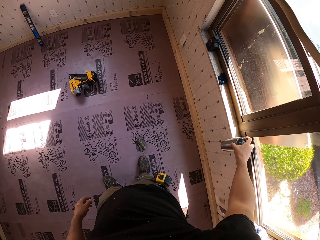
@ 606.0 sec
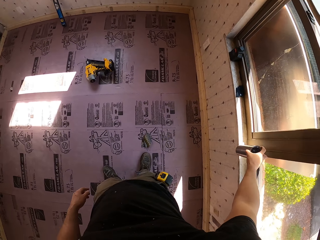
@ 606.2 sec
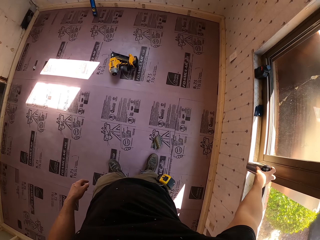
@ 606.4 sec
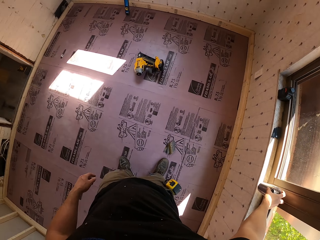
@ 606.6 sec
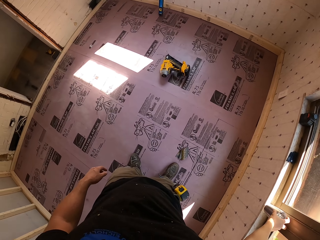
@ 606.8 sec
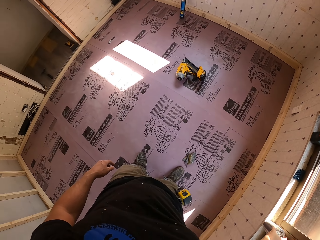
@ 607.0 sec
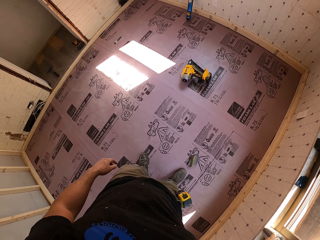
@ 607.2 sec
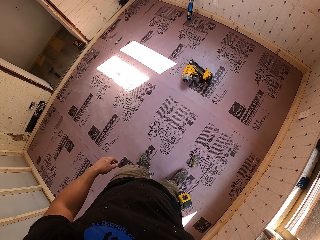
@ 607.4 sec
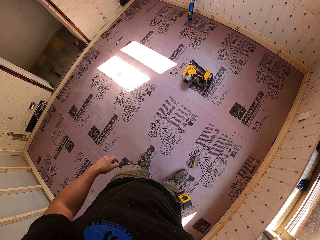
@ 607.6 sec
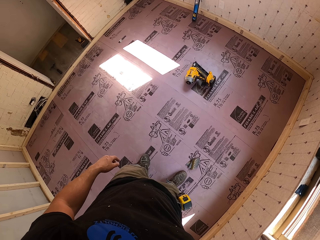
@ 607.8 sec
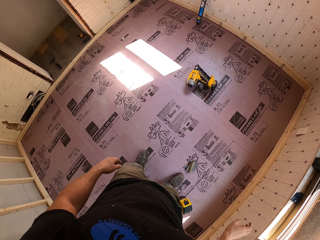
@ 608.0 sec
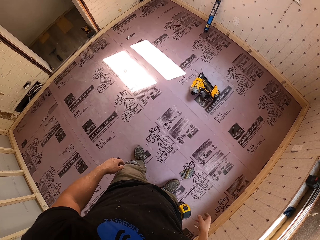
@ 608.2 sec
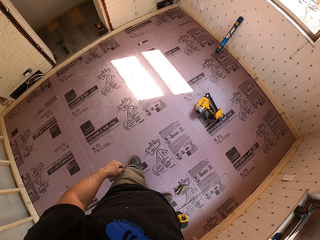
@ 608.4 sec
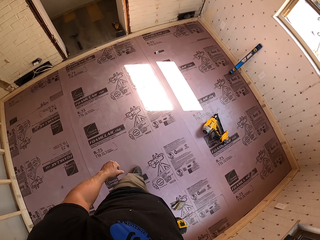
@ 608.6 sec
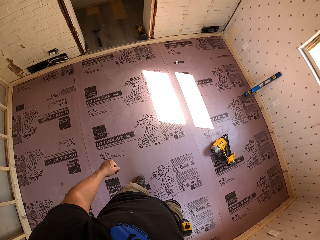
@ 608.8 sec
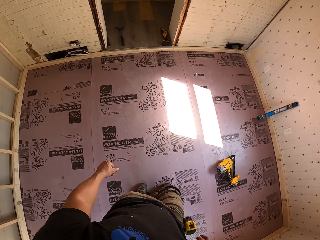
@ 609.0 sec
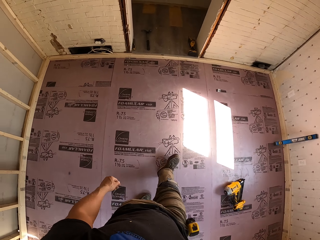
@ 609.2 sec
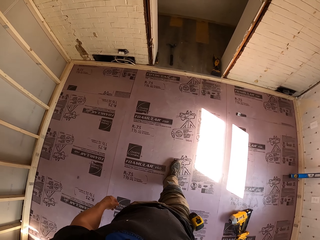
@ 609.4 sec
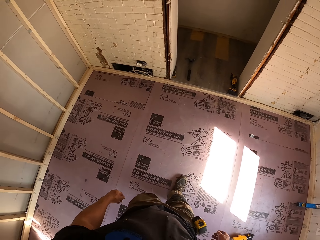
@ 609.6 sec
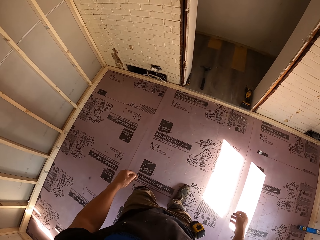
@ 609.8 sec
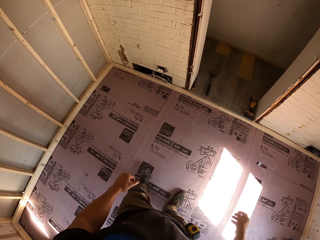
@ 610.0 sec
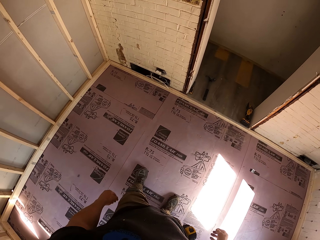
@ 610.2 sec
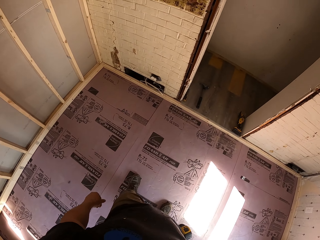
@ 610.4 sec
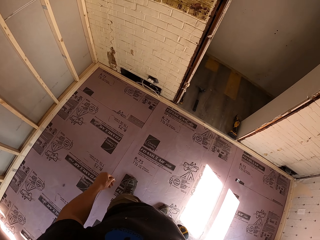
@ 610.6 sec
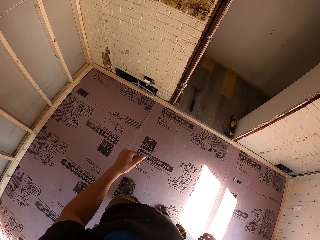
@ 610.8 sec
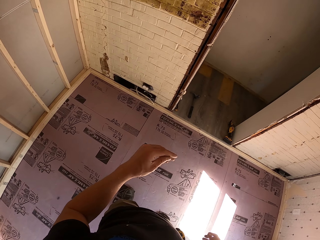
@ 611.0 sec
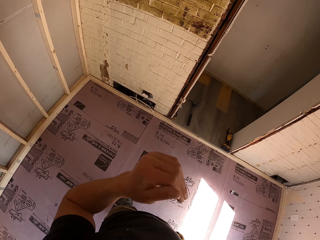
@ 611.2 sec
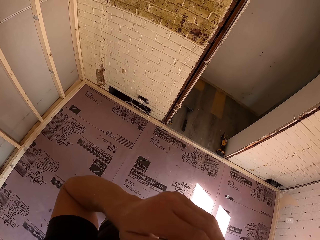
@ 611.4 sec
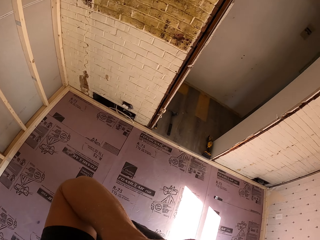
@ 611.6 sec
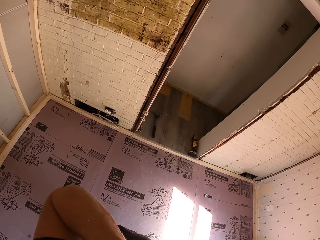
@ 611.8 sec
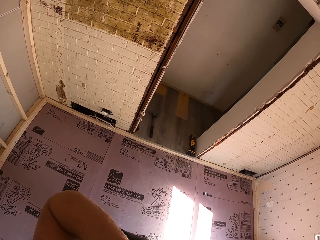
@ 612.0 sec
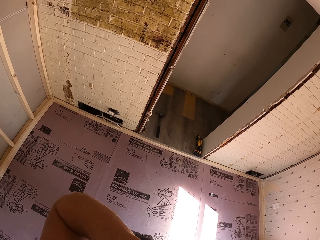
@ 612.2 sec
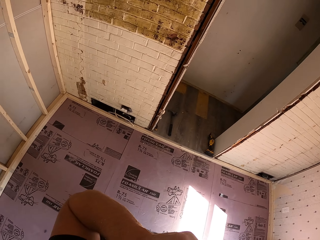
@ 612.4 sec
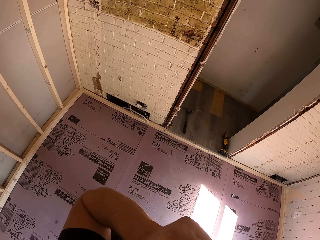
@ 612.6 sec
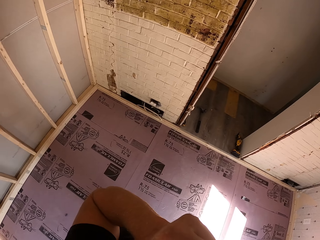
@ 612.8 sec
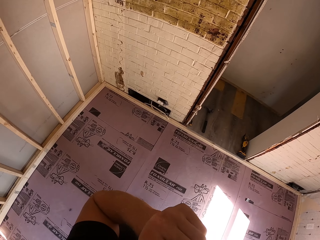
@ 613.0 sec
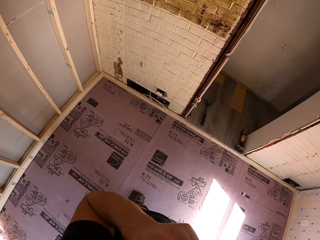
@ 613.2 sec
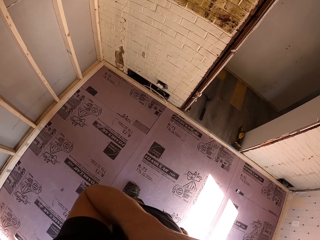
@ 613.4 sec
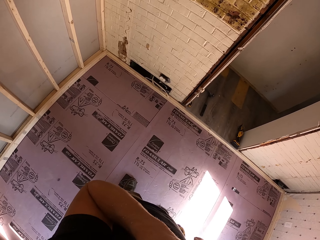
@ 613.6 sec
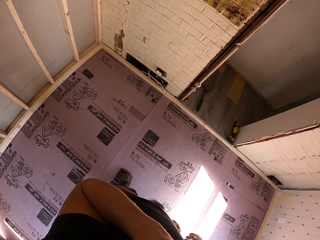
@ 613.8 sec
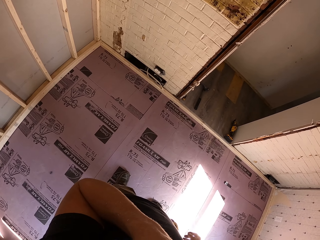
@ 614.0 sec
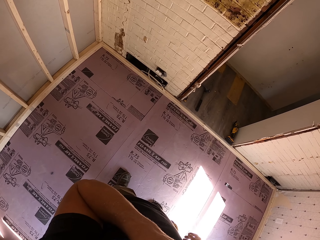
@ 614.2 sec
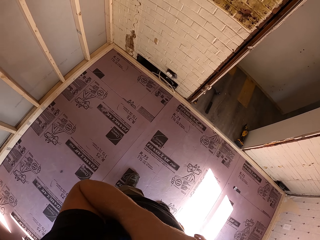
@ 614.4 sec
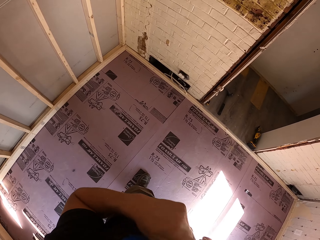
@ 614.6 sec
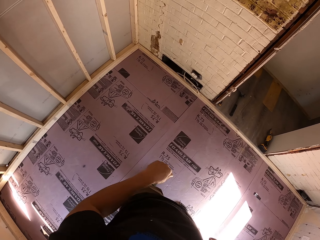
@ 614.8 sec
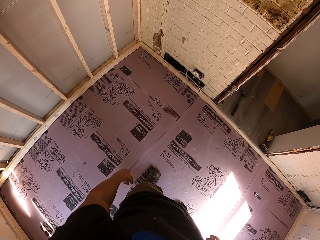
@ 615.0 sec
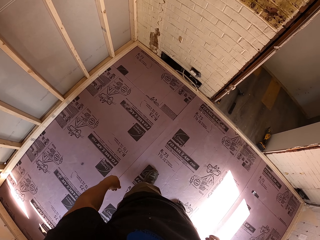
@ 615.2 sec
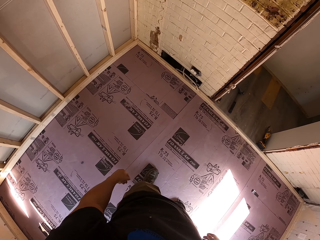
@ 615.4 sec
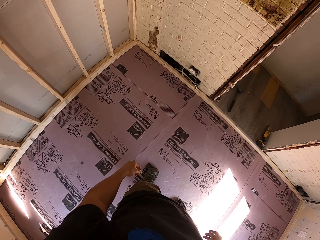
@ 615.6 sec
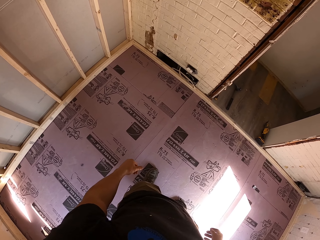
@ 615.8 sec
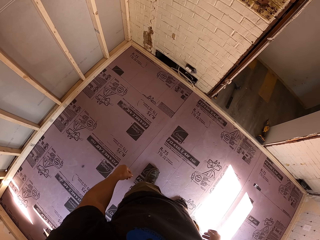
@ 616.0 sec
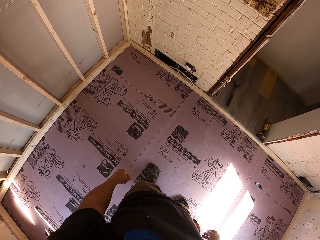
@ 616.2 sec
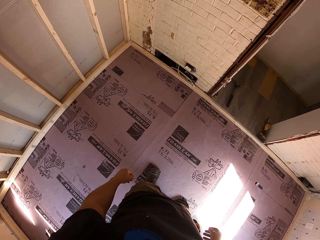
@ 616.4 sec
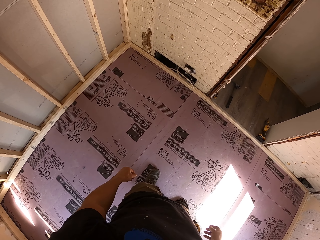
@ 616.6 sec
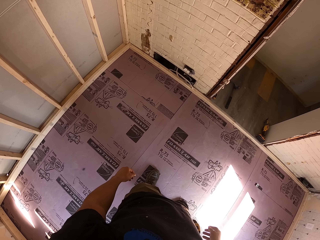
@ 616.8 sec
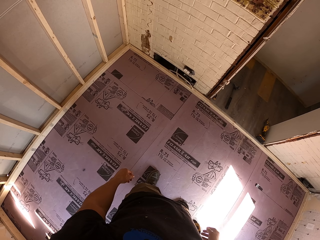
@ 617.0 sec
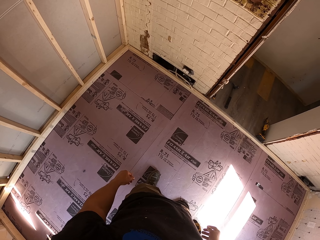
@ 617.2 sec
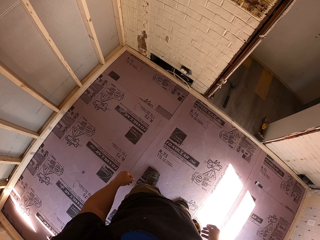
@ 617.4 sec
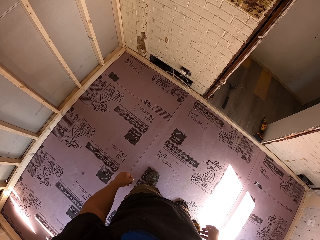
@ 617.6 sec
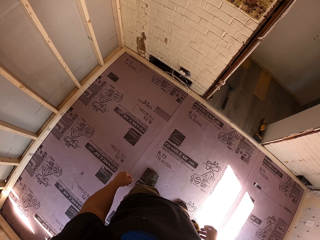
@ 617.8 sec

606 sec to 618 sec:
The camera wearer puts the bottle on the window. They look around. They walk in the room. They touch the face with the left hand. They look around.

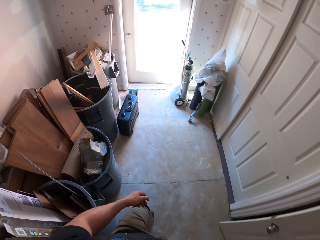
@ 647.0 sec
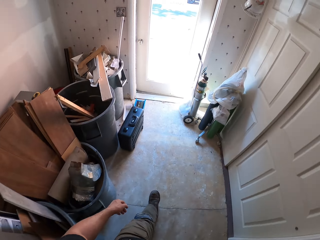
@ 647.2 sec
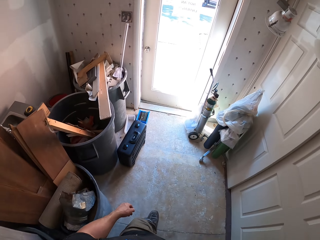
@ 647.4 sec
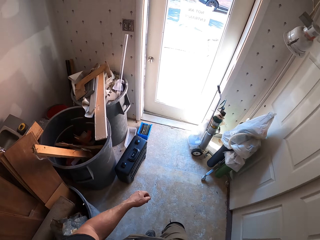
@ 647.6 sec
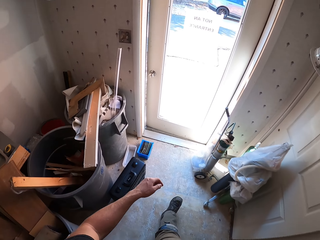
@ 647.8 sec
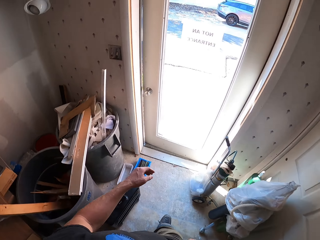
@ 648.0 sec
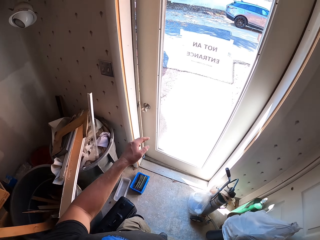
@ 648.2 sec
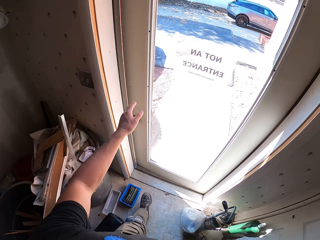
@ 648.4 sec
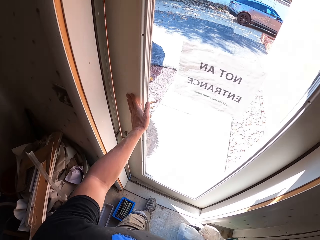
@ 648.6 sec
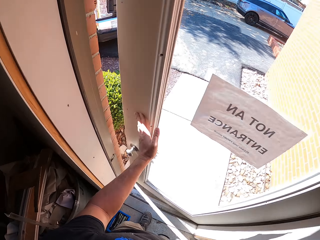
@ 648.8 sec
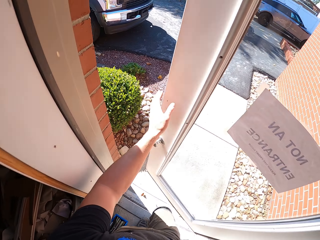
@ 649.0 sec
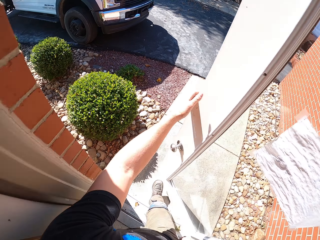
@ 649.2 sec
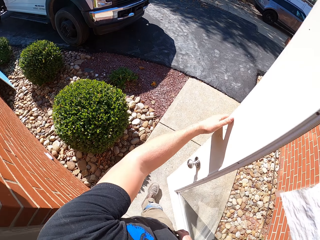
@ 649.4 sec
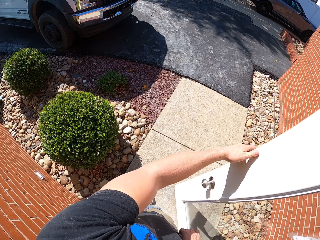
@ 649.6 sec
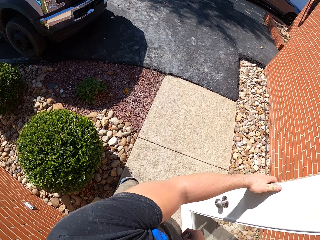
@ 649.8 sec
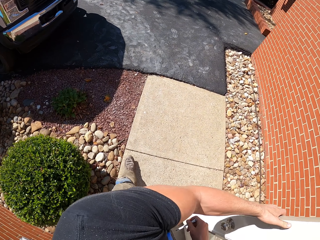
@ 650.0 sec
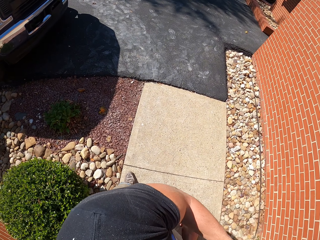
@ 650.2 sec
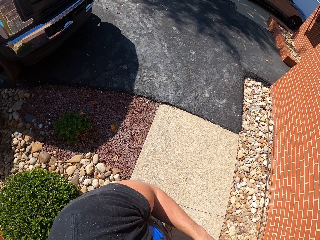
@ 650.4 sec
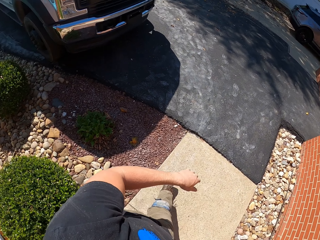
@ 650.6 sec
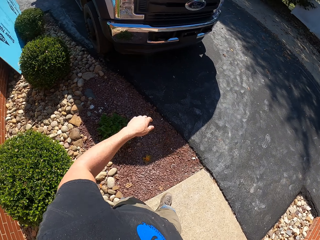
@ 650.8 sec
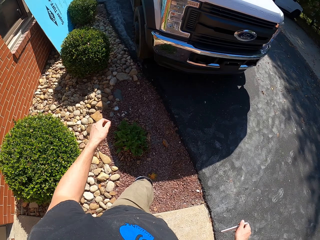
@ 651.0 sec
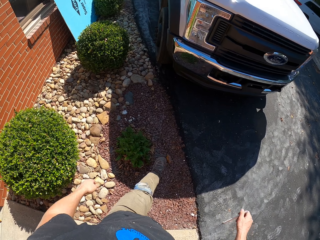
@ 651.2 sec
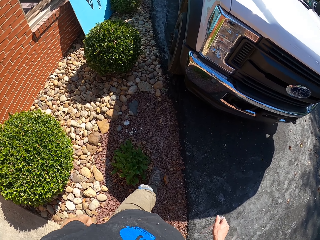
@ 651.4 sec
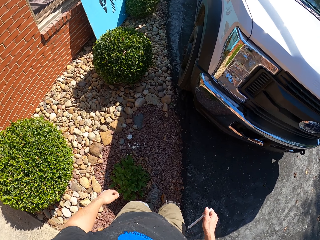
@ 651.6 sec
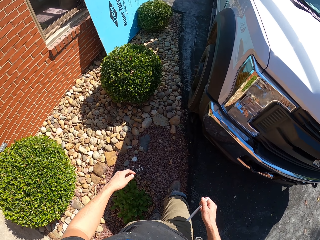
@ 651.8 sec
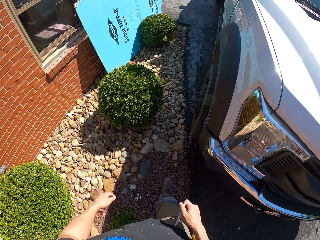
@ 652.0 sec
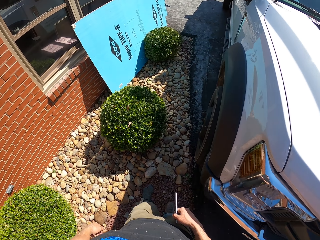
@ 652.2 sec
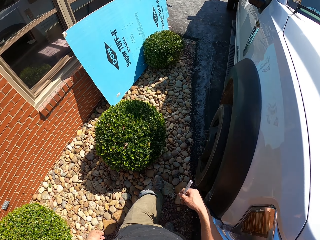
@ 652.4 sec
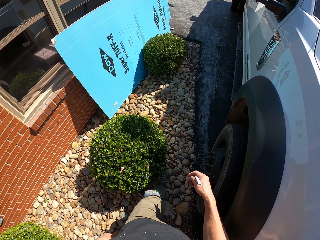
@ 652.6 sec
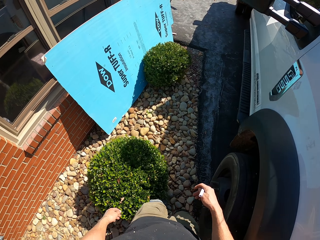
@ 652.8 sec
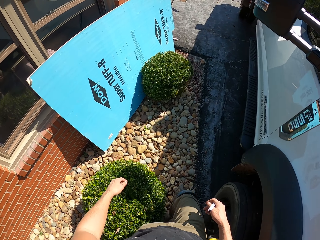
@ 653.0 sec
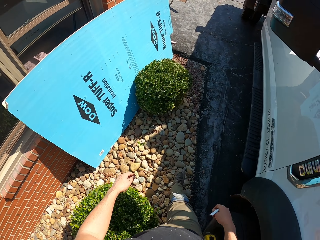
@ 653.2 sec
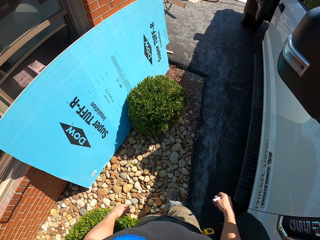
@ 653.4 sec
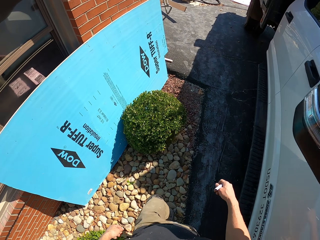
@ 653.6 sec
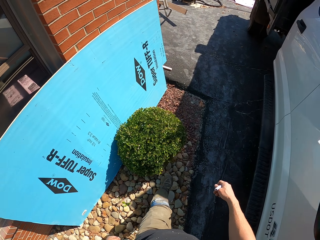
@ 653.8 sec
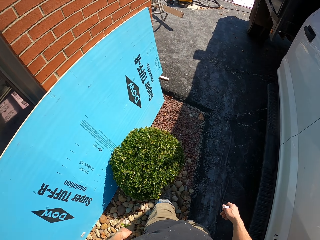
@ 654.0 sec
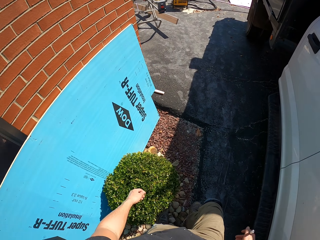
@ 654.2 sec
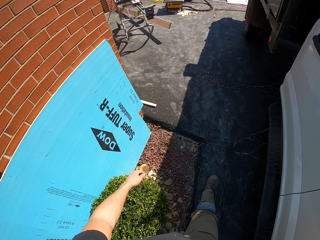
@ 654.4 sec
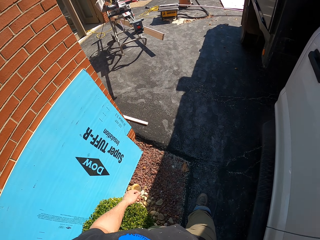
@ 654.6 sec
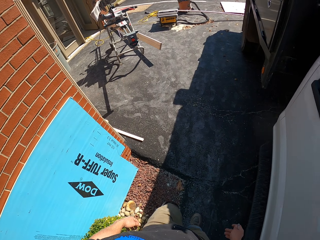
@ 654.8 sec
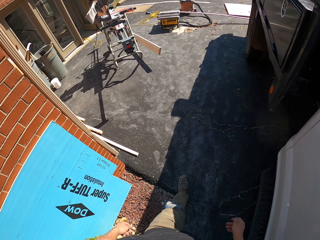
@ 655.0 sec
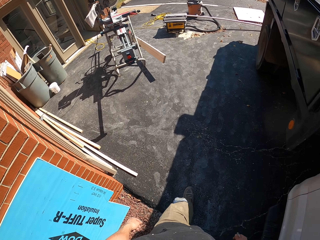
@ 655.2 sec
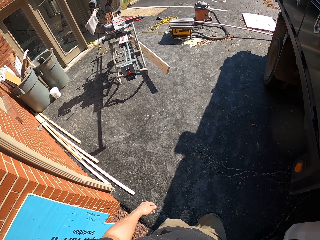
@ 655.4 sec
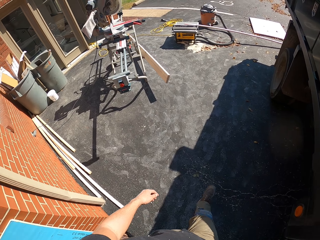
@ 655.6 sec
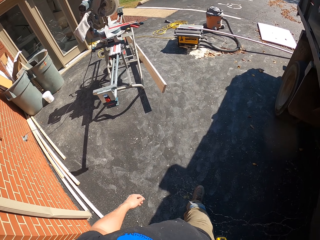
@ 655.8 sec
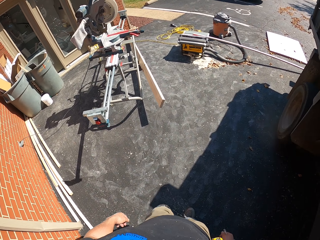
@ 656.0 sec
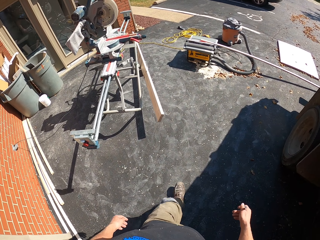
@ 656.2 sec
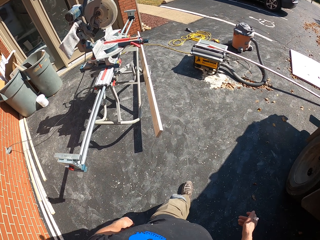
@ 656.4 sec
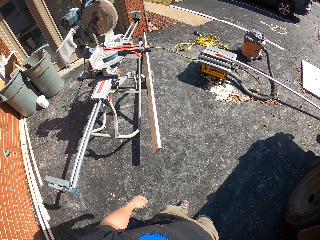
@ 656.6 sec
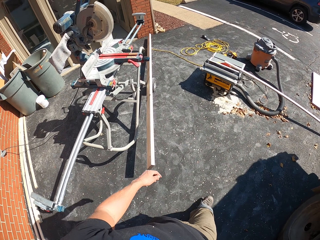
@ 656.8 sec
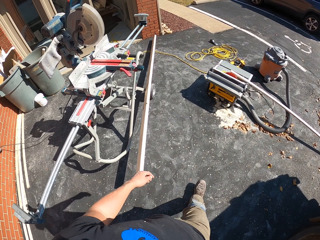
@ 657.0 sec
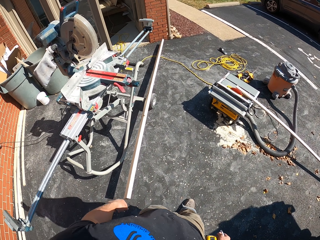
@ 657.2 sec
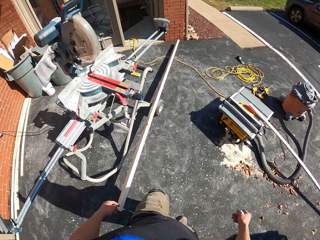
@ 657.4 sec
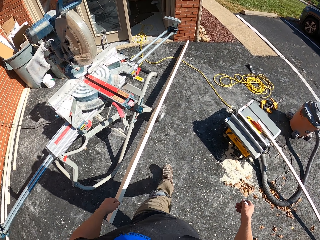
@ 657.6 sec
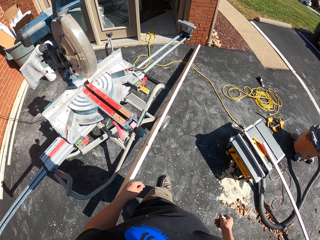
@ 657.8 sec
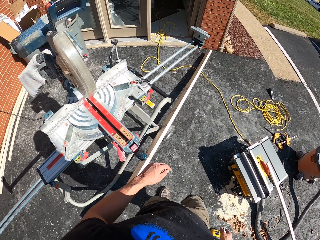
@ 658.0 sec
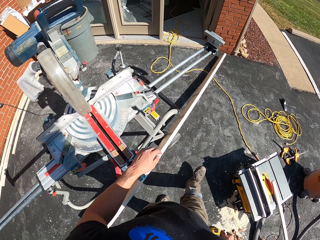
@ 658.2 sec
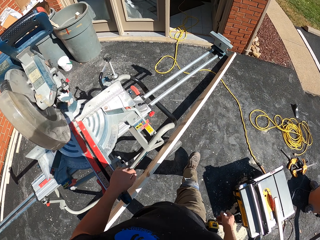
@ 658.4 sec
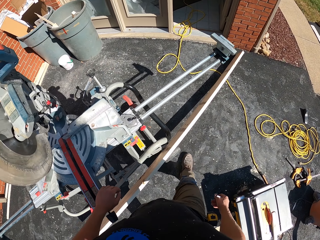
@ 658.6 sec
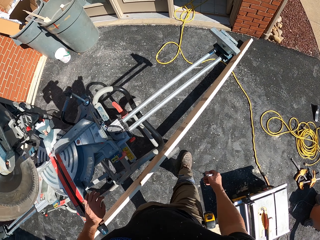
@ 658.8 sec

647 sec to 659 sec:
The camera wearer opens the door. They walk.
